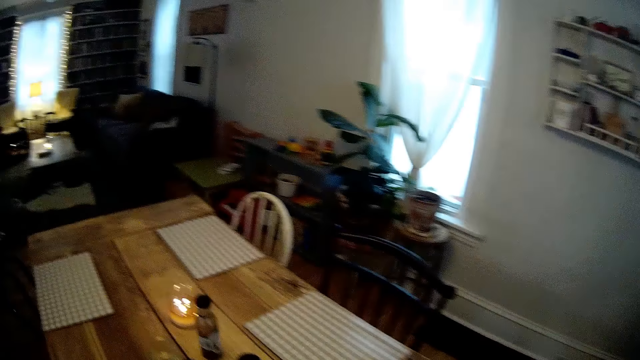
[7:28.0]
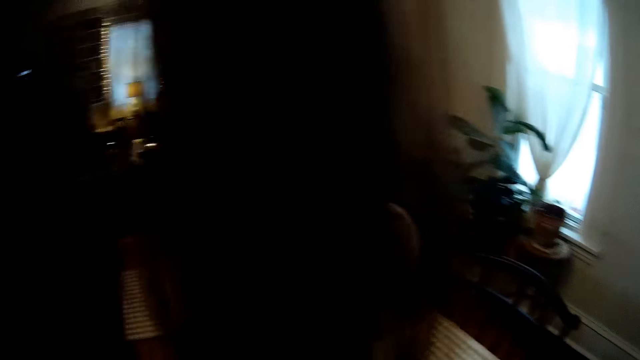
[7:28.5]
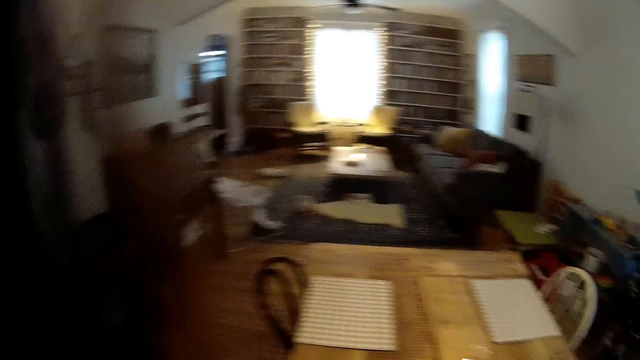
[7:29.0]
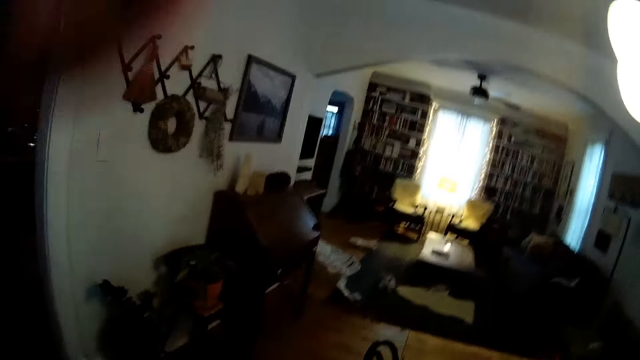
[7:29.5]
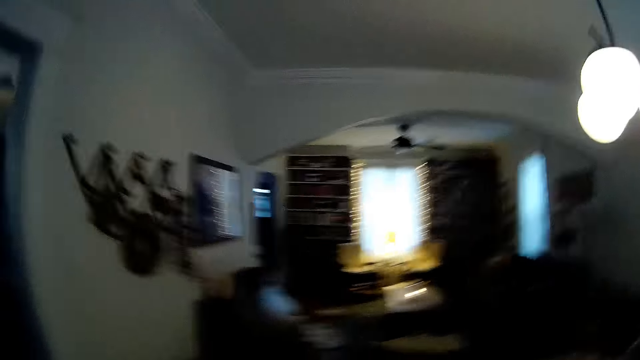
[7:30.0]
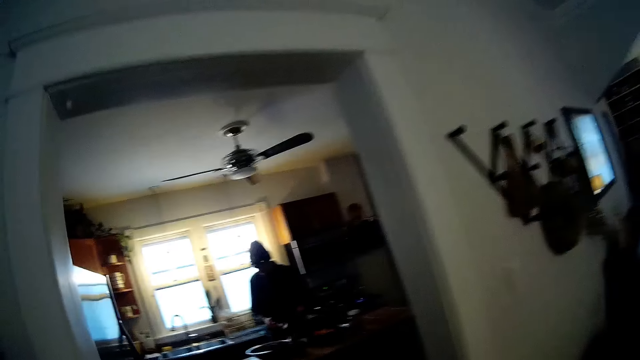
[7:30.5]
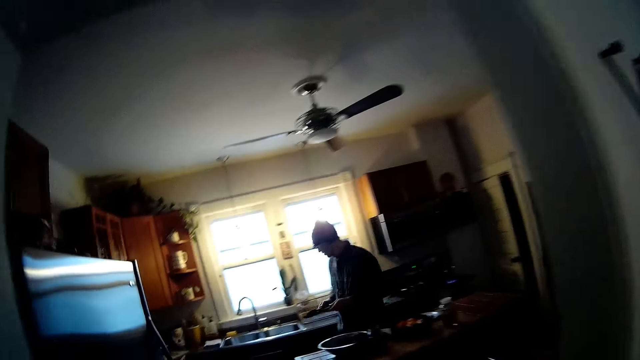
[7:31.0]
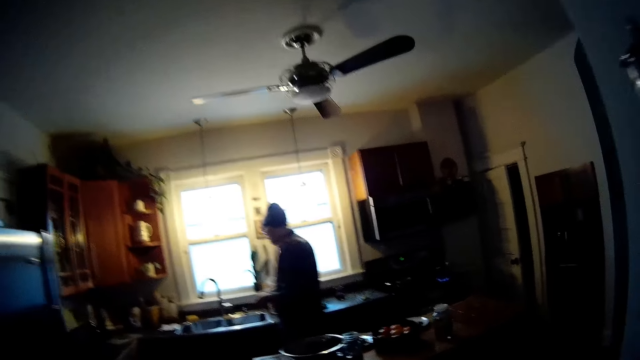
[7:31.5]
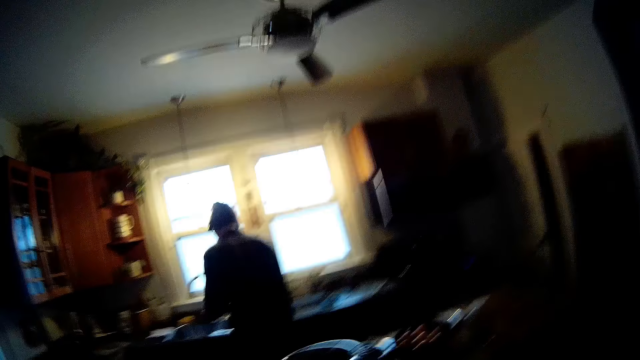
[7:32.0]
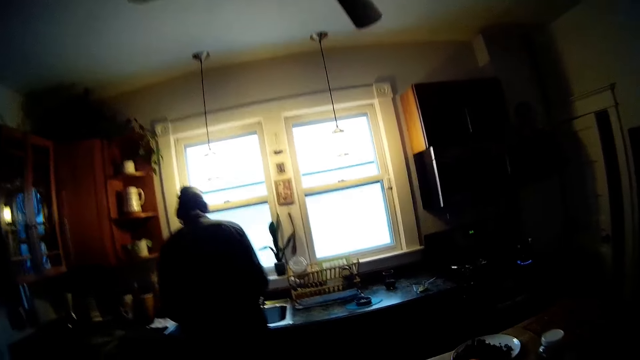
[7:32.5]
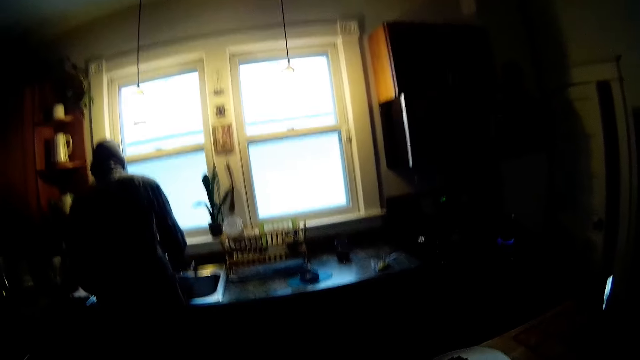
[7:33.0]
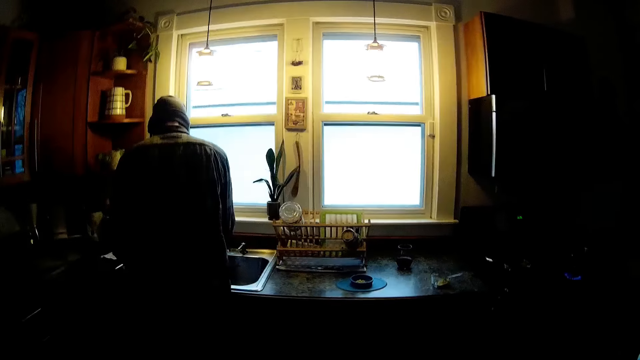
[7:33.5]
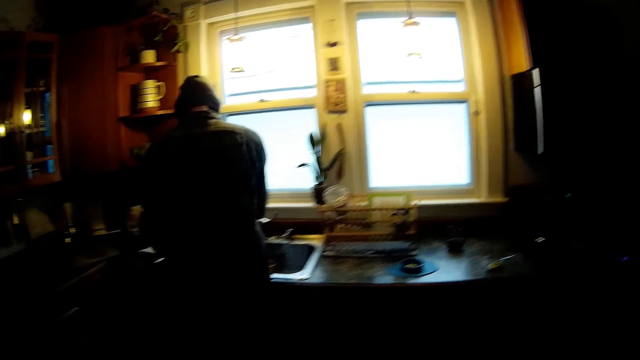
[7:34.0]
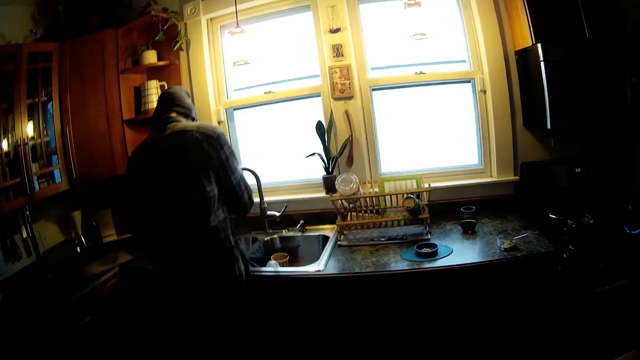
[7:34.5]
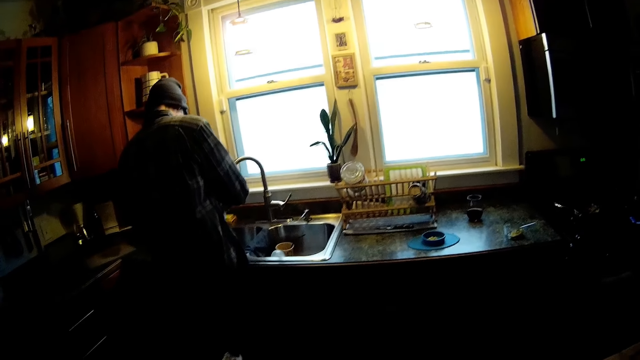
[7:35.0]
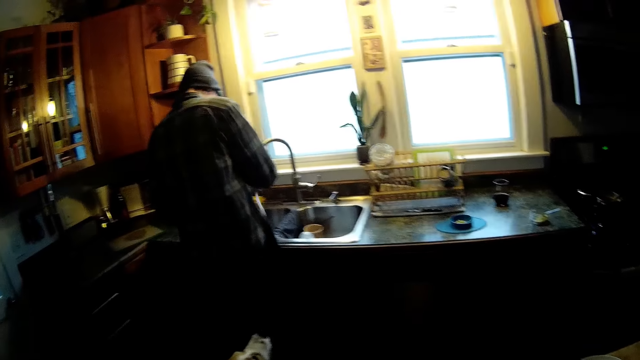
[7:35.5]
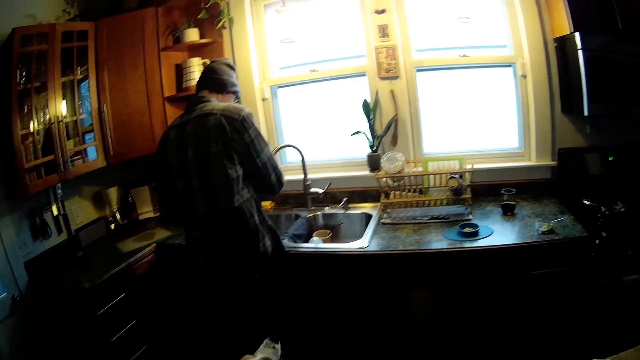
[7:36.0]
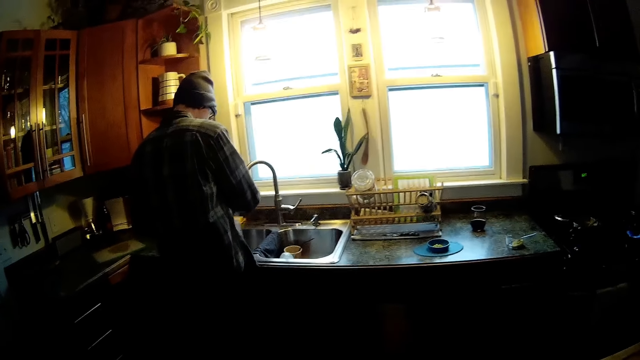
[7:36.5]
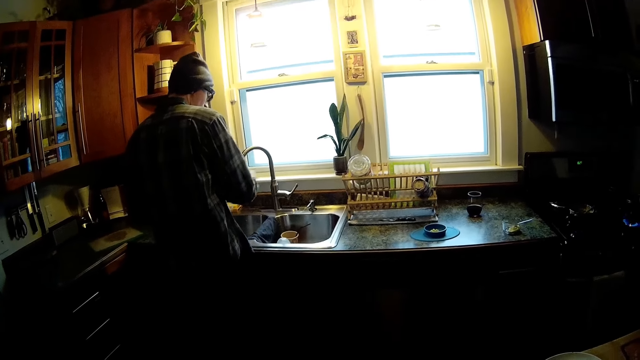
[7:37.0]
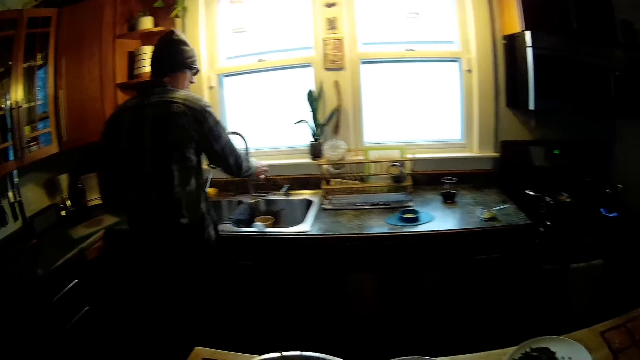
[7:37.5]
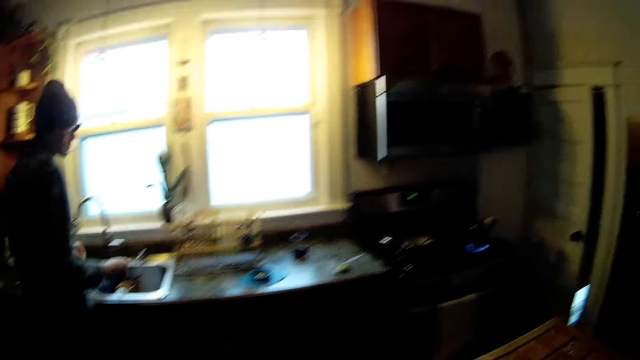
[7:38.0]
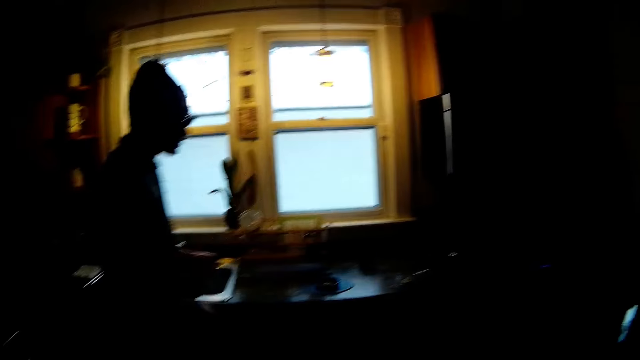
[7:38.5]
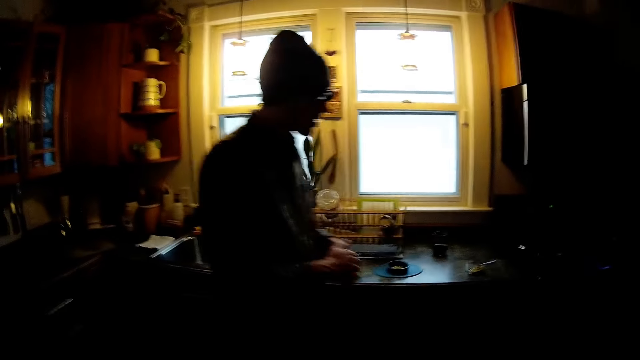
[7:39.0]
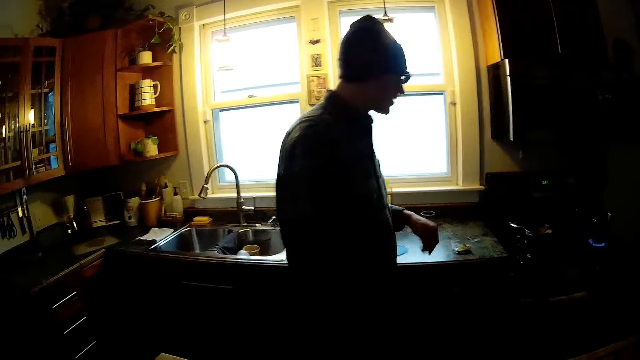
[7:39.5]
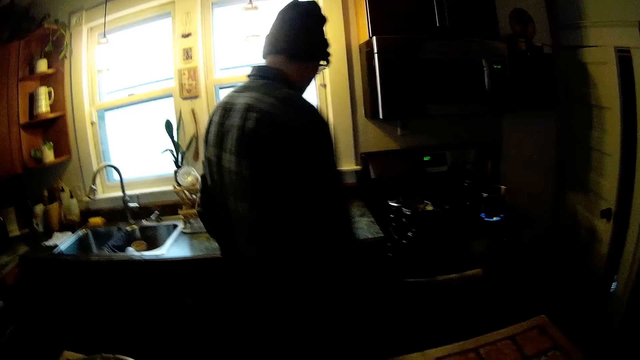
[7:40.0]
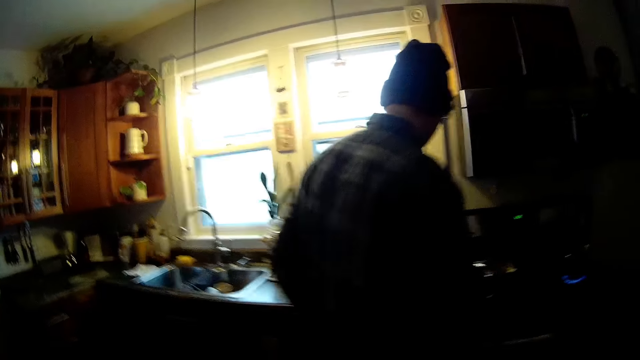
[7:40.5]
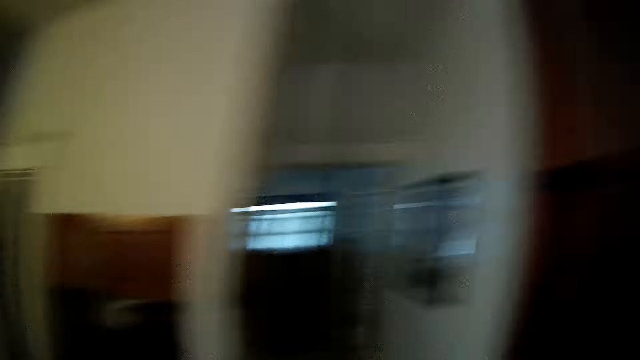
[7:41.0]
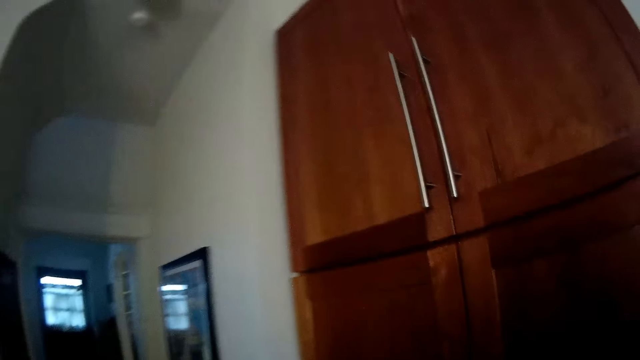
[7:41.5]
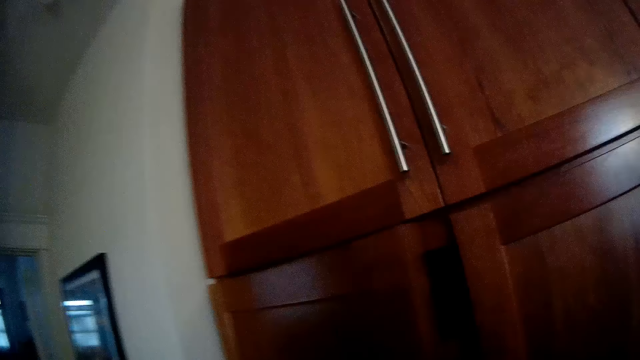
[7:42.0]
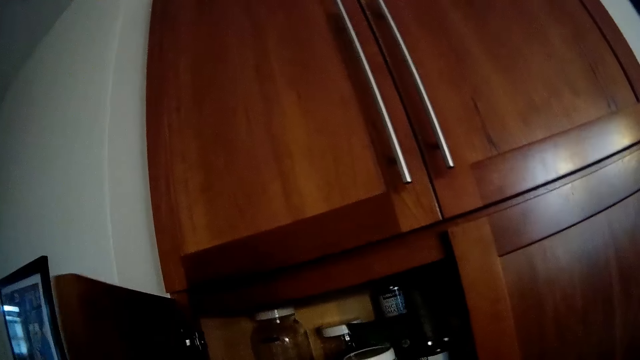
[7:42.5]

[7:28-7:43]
The camera wearer walks into a kitchen. A man washes dishes. The man turns on a tap with his right hand. The man washes his hand with the water from the tap. The man turns off the tap on the sink with his right hand. The camera wearer converses with the man. They turn to a cupboard in the kitchen. They open the cupboard in the kitchen.

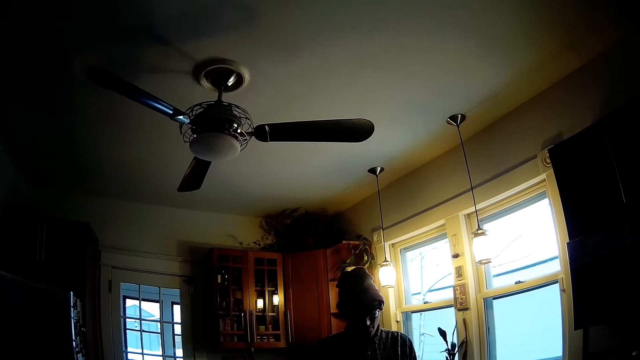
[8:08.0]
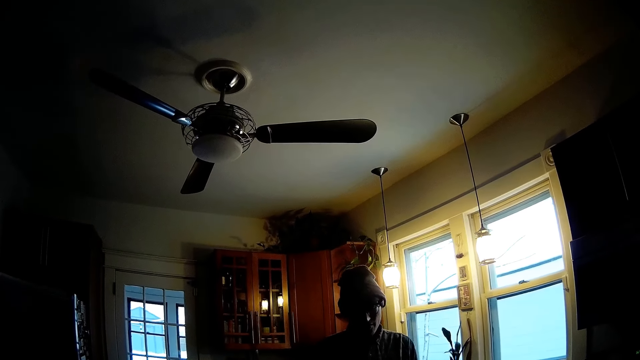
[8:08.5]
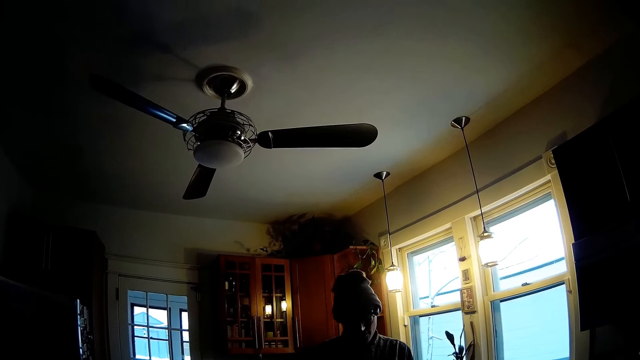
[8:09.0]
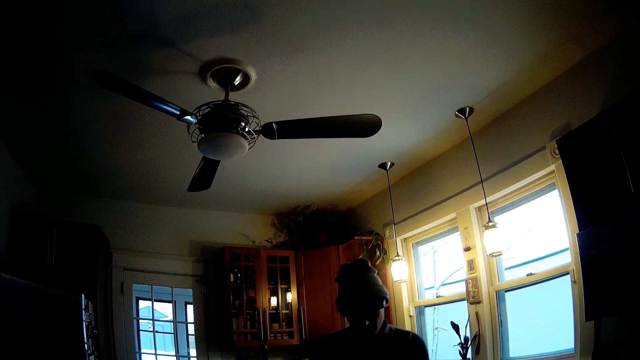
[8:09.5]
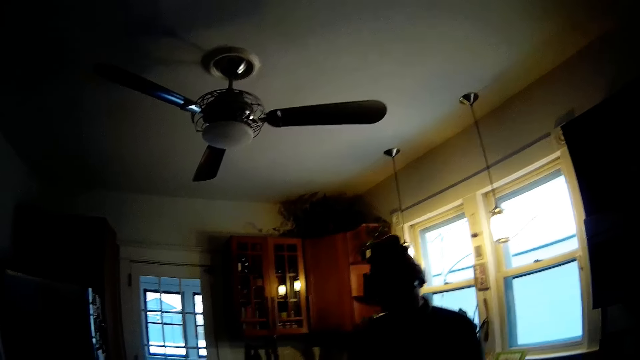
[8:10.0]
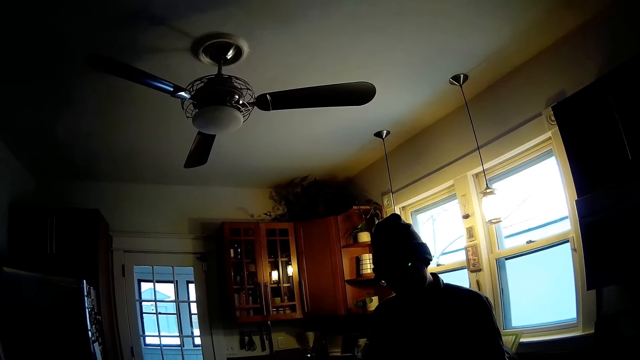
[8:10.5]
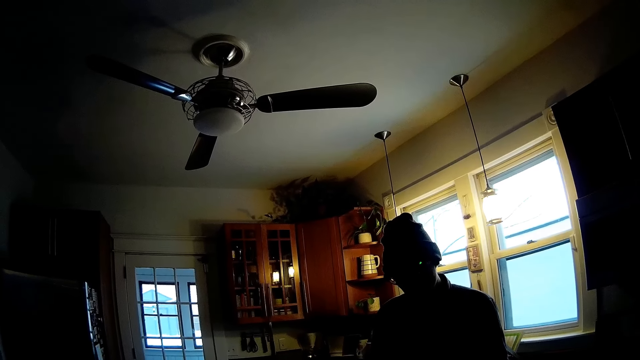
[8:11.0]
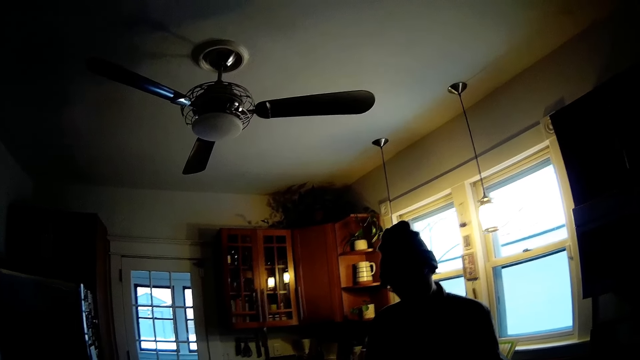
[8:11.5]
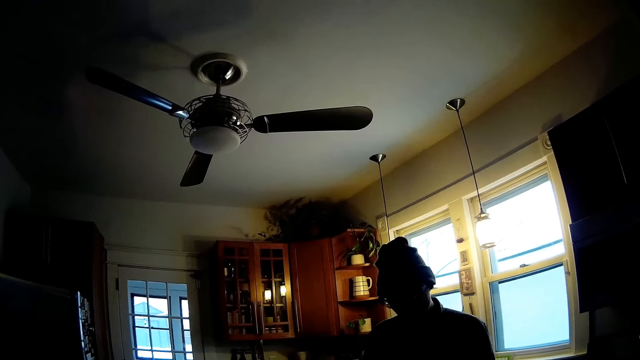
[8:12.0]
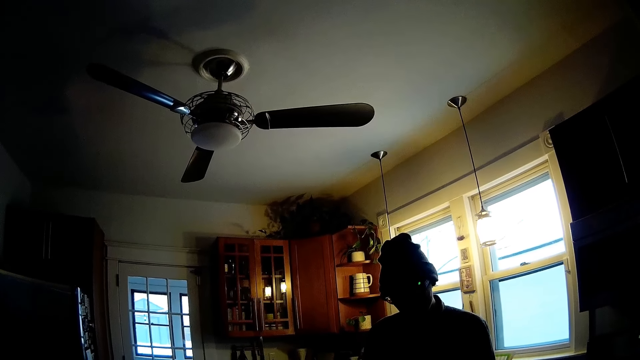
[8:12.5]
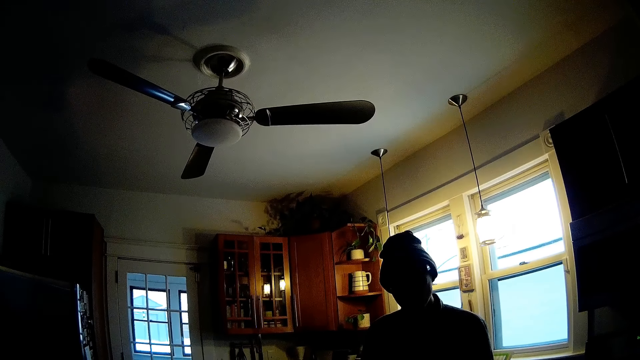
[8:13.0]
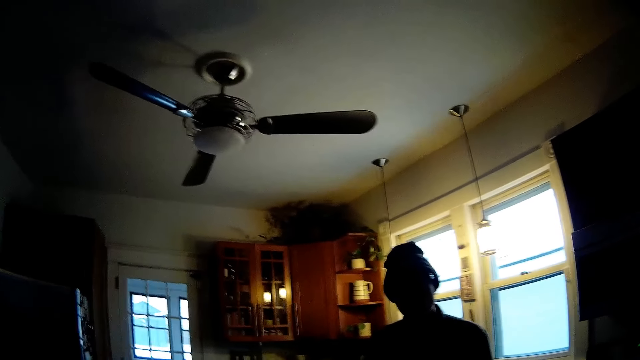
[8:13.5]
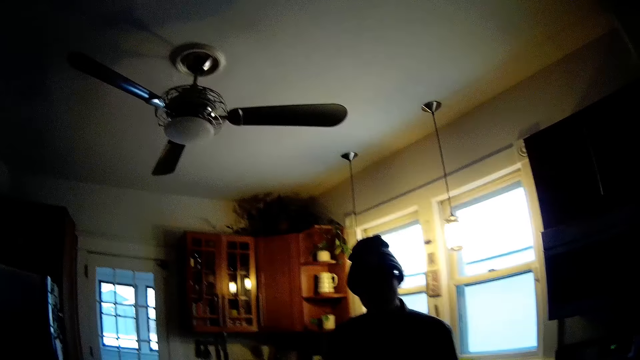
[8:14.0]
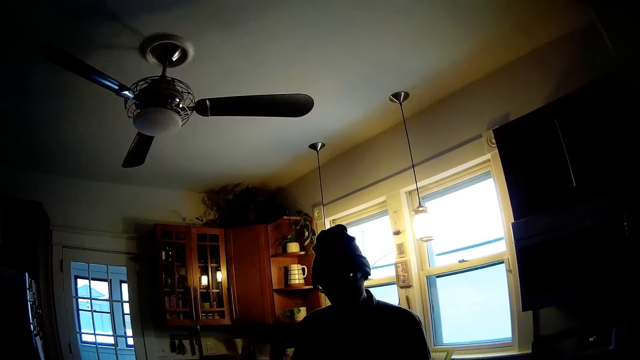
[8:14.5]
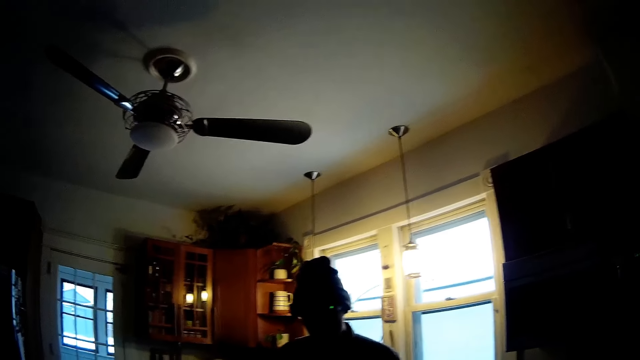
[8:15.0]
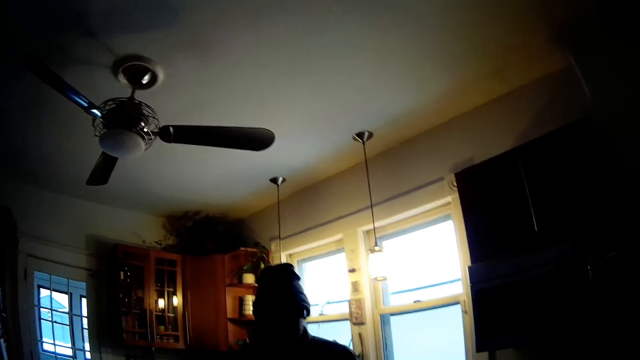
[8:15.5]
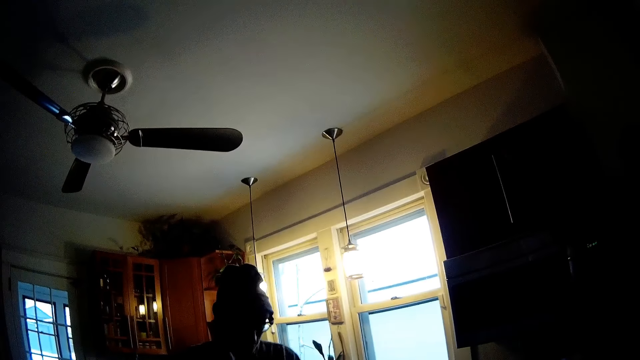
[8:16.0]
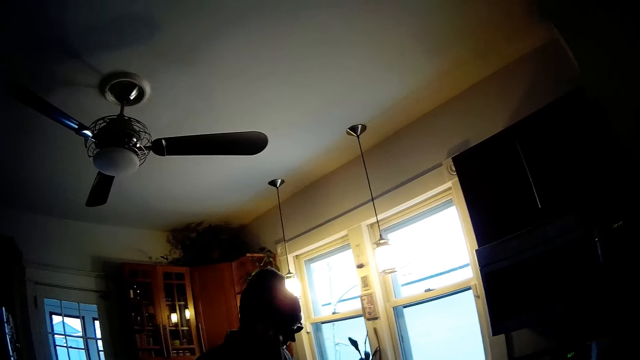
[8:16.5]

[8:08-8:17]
The man prepares an oatmeal in a bowl.
